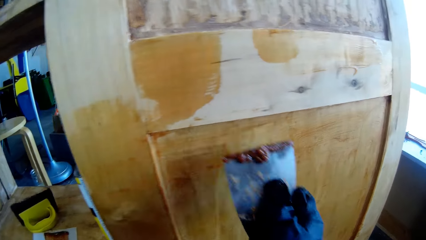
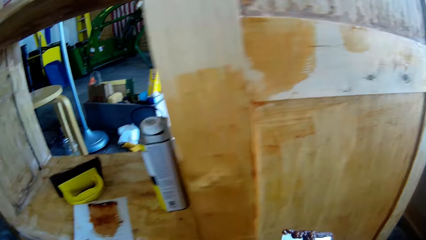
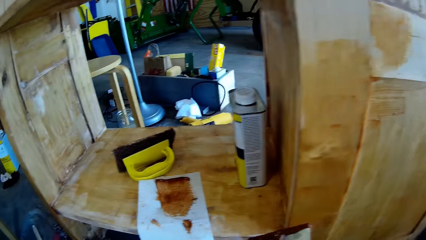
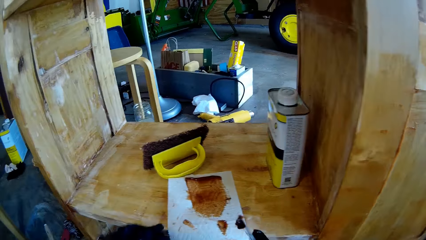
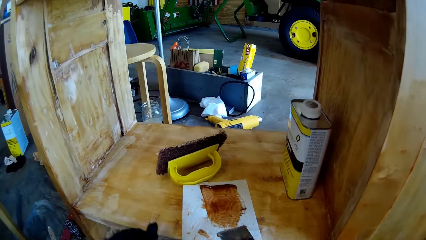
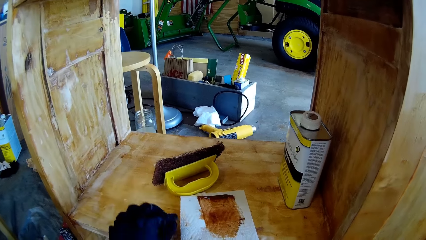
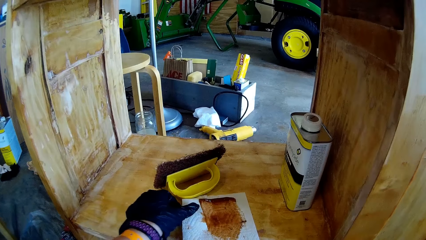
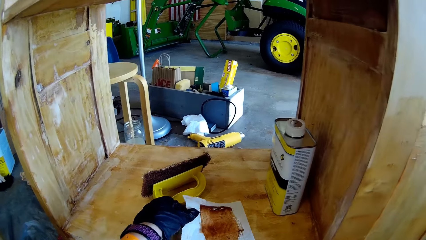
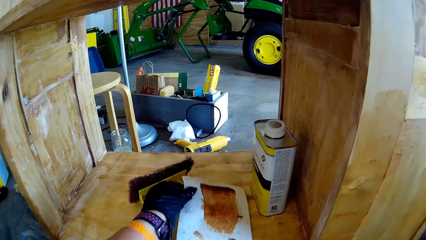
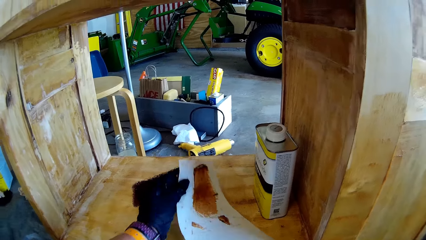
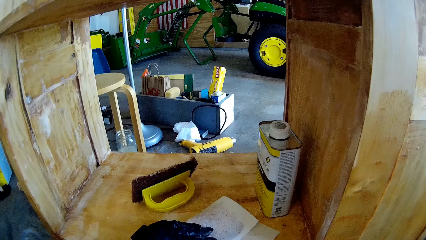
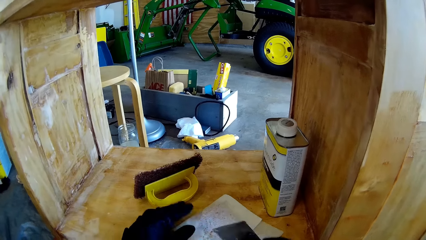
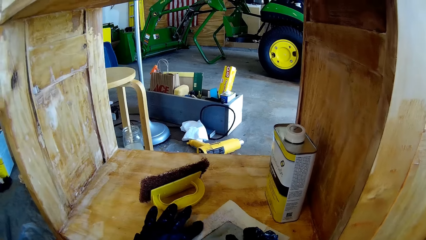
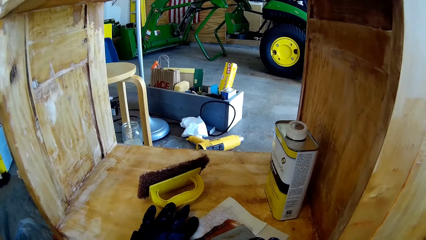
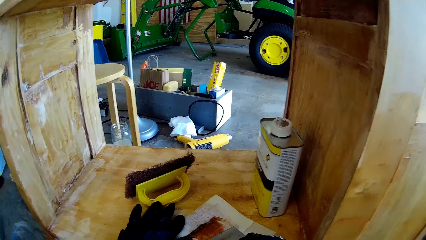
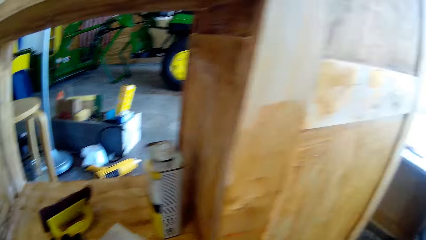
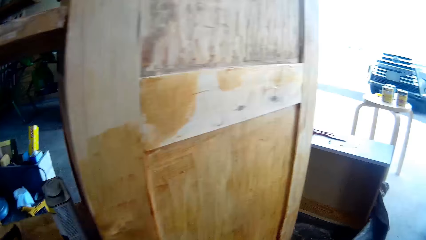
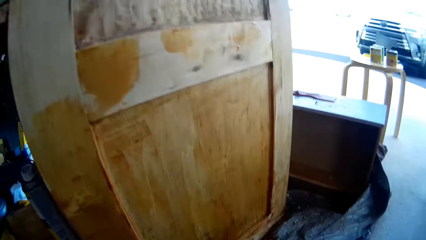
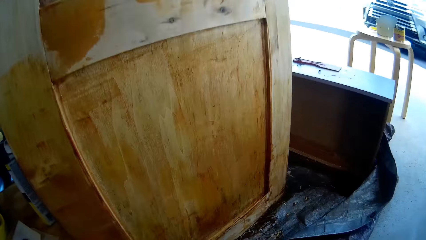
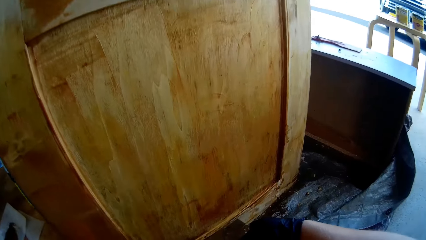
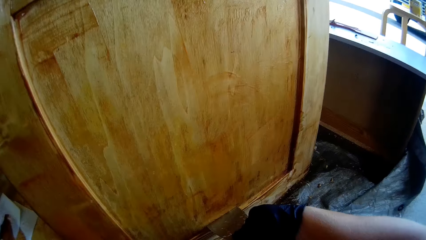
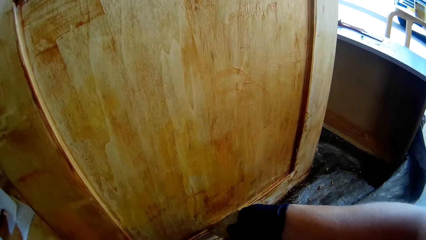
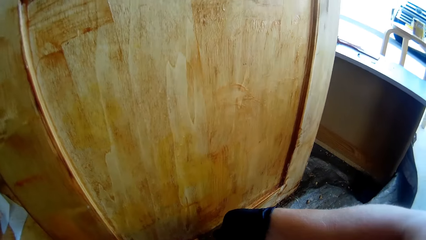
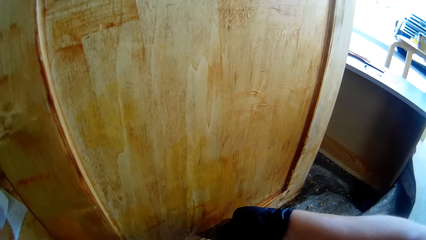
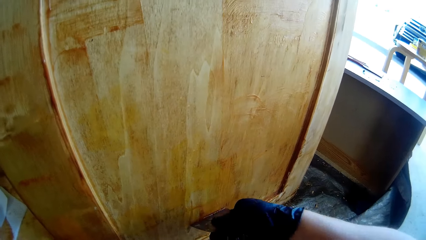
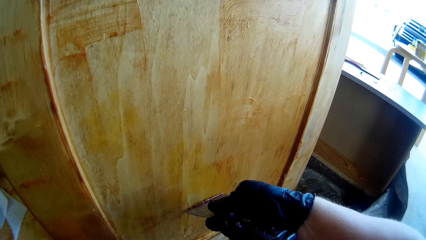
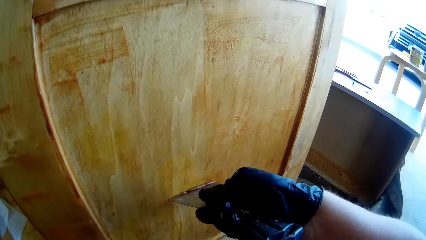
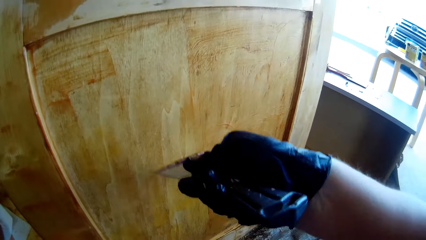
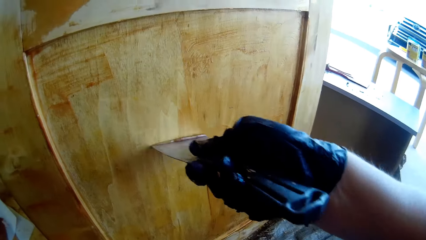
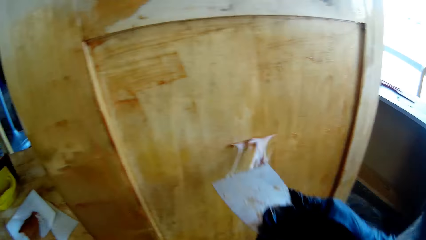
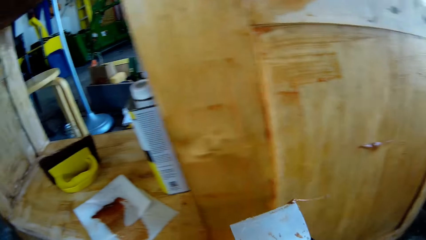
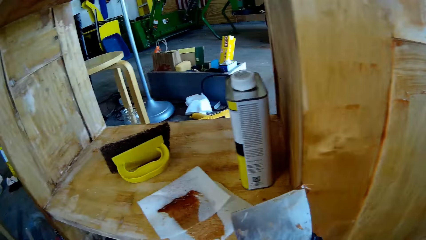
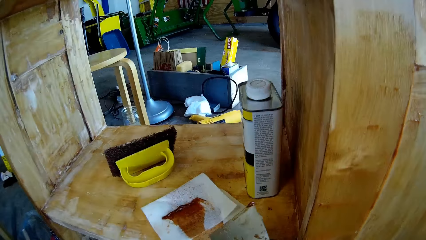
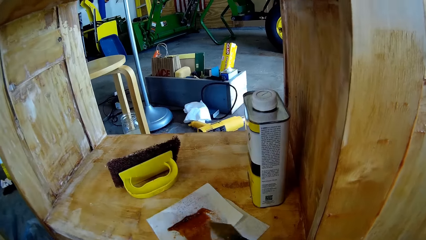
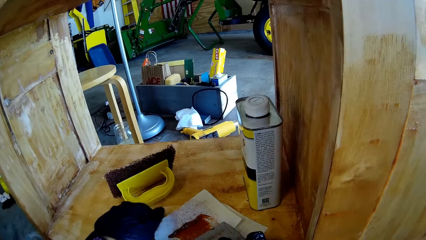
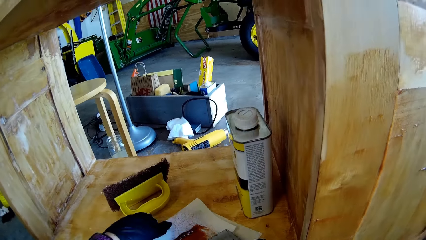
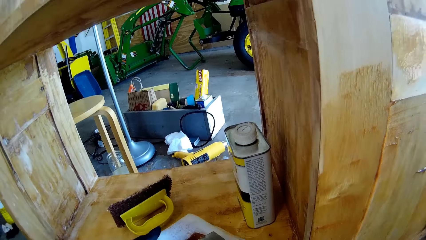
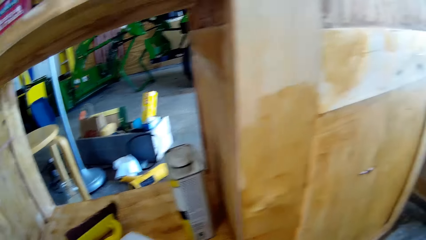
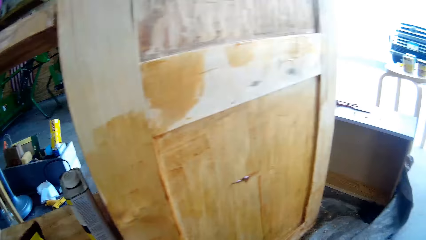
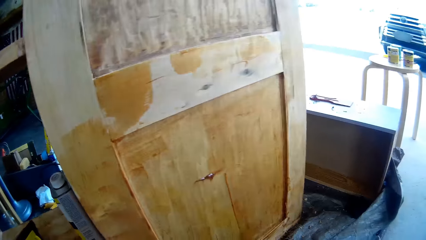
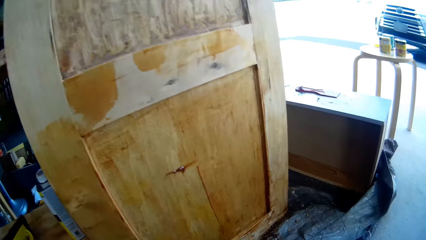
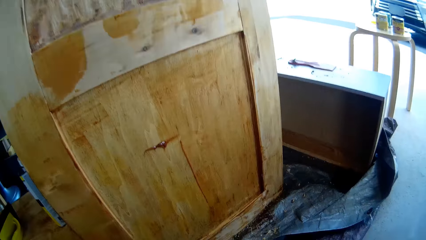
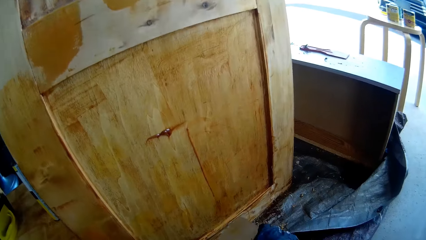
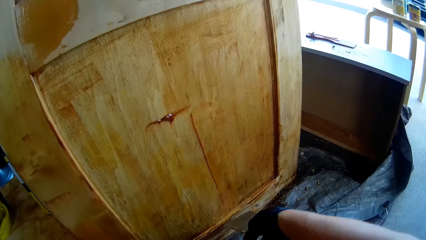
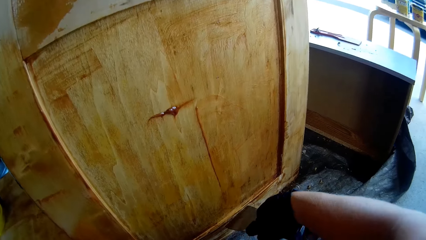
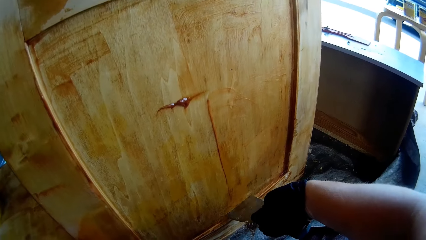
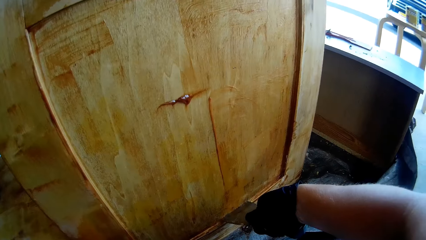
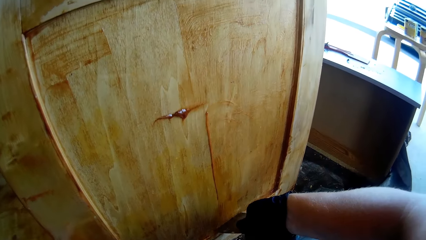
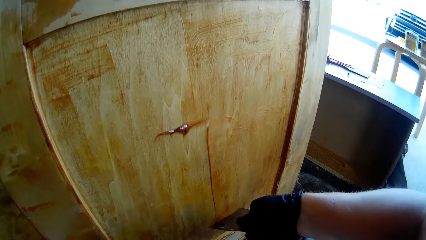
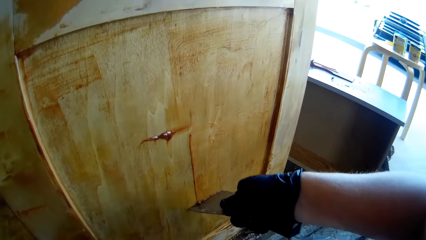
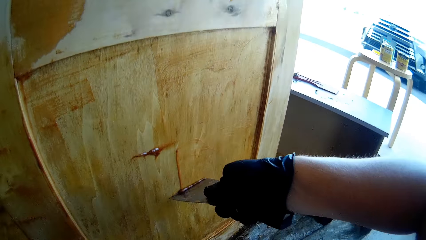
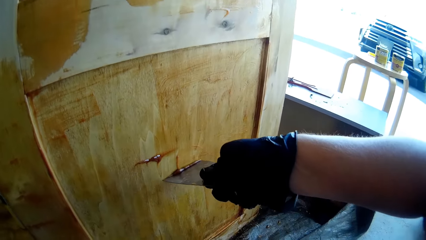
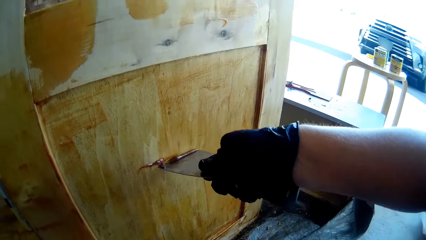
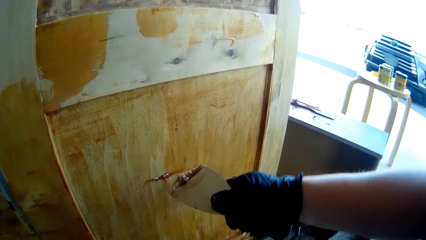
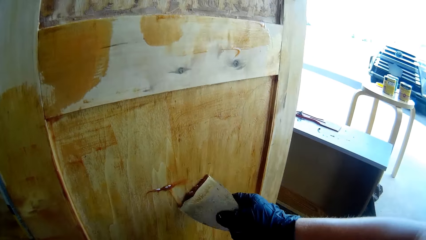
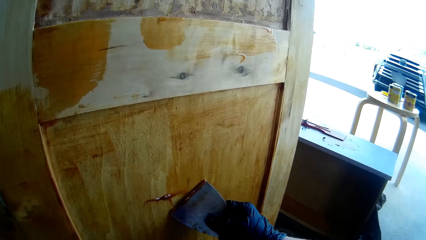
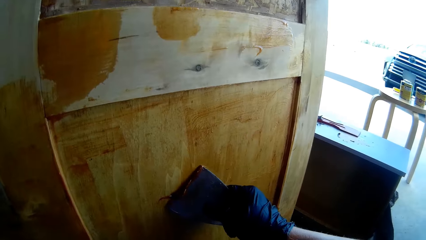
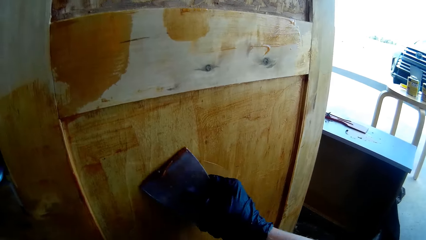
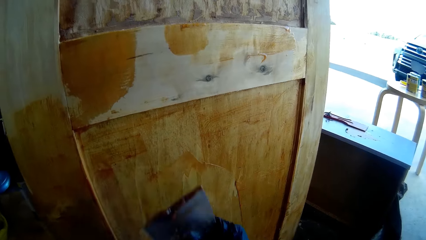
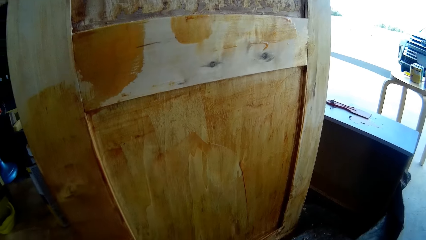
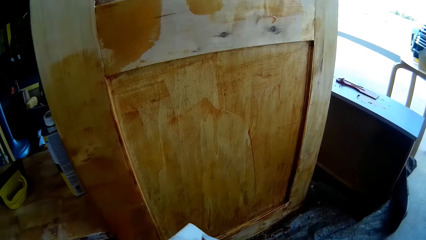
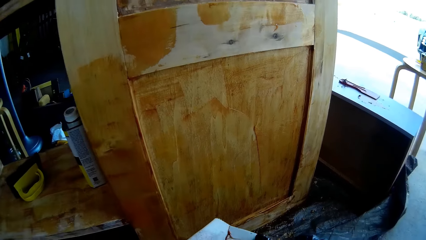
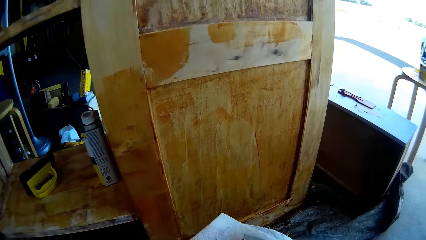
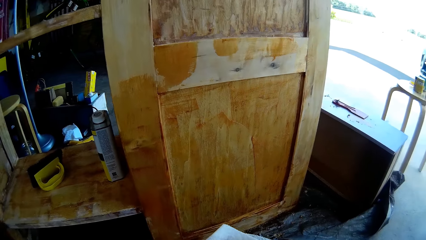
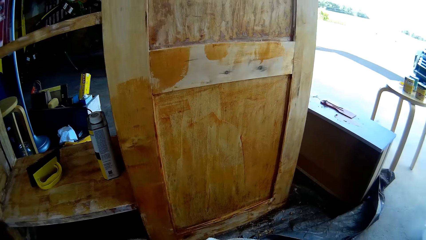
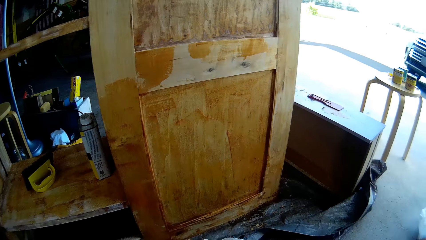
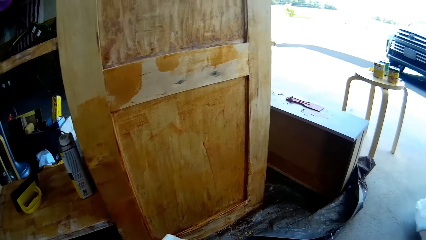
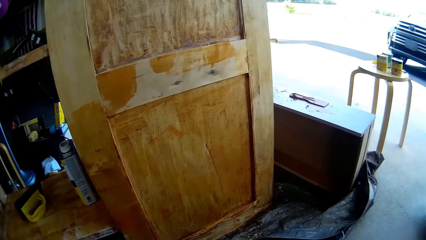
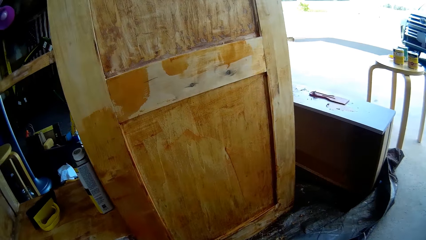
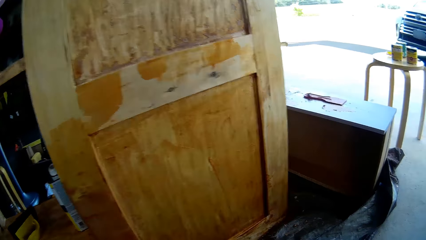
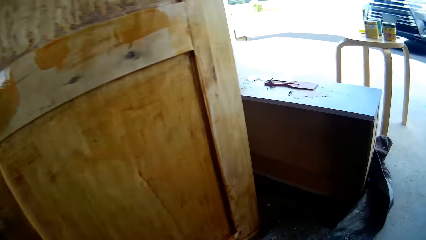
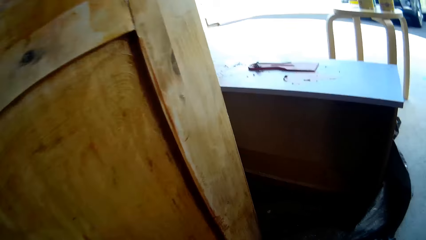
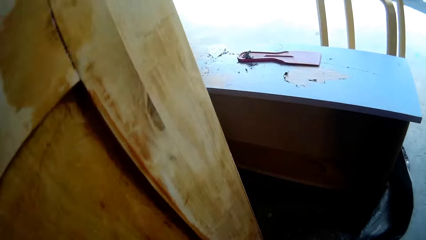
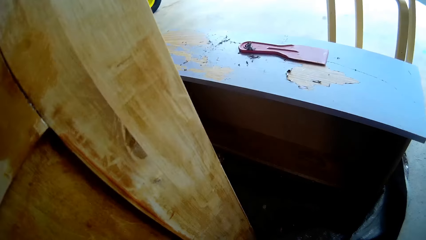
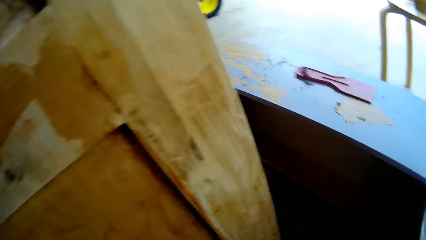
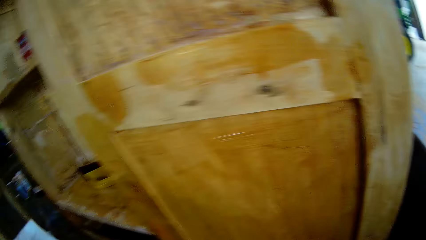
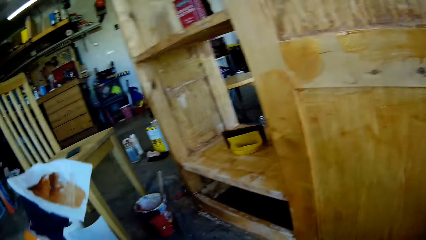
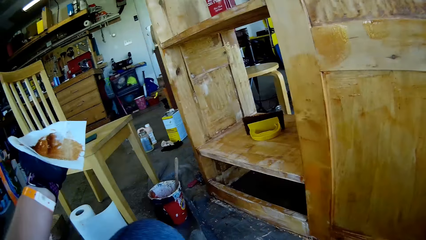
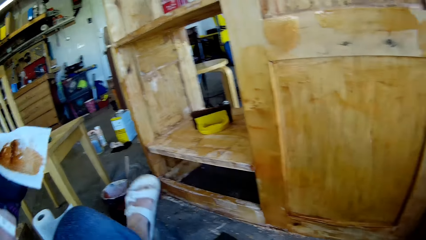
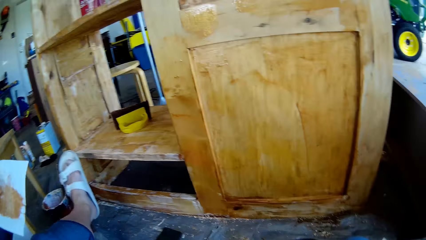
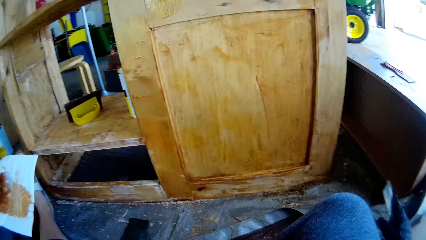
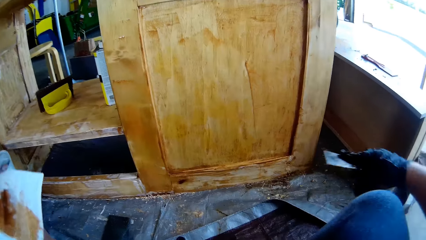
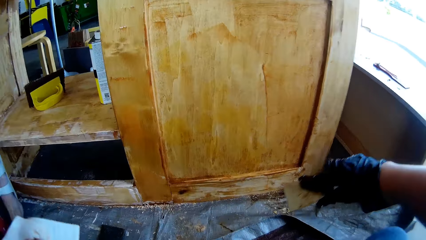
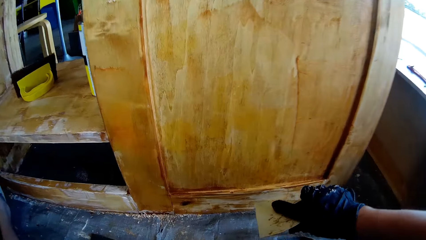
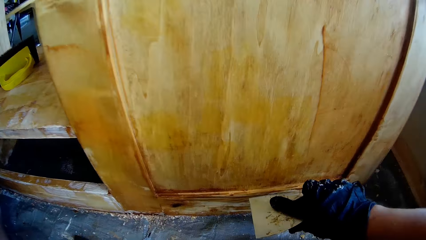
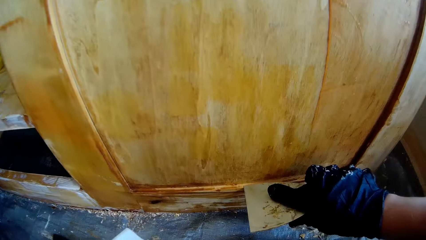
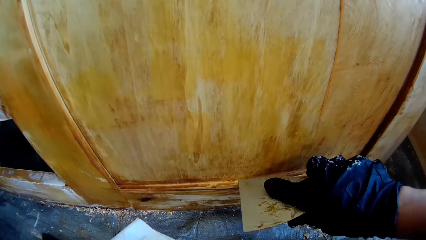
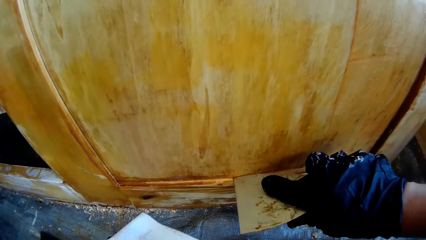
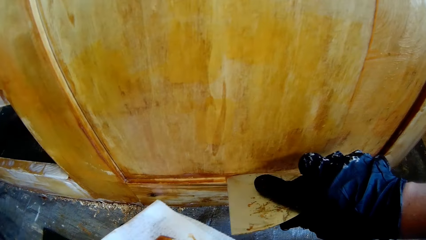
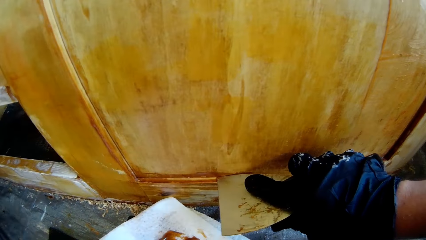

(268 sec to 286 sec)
The camera wearer folds the paper towel. They wipe the scraper with the paper towel. They remove dirt from the cabinet. They wipe the scraper with the paper towel. They remove dirt from the cabinet. They wipe the scraper with the paper towel. They stretch the left leg. They remove dirt with the scraper.
